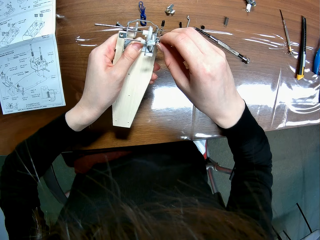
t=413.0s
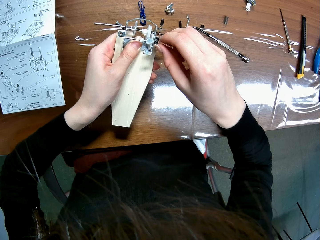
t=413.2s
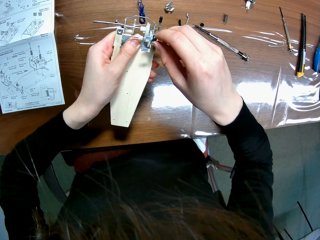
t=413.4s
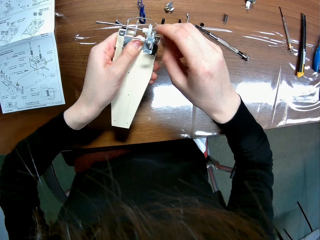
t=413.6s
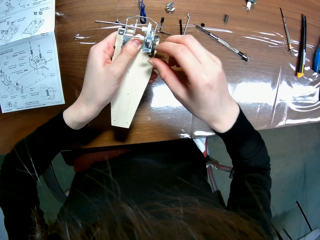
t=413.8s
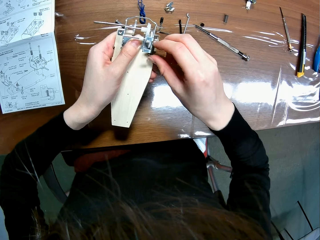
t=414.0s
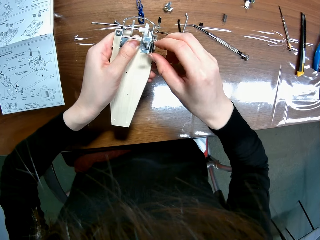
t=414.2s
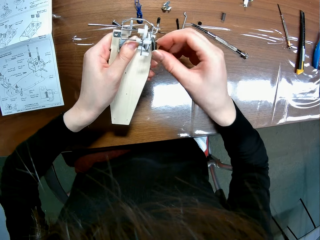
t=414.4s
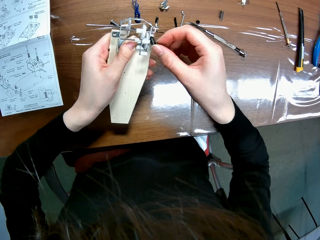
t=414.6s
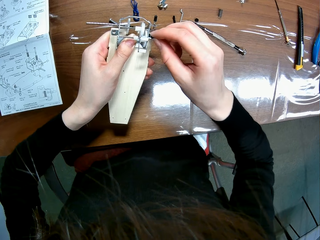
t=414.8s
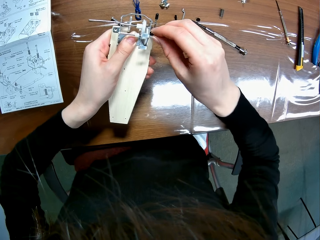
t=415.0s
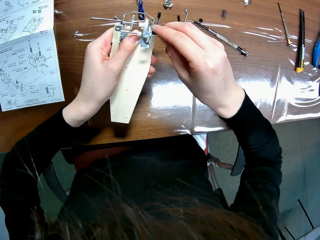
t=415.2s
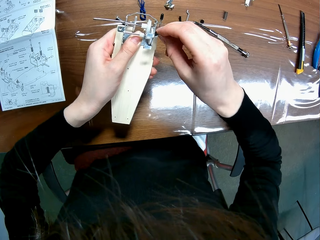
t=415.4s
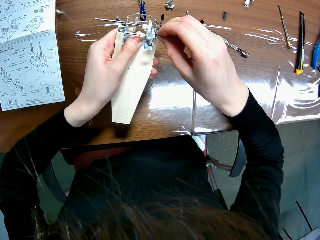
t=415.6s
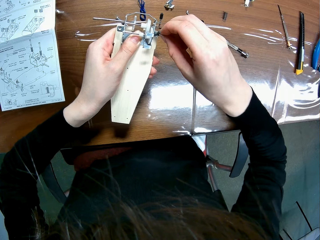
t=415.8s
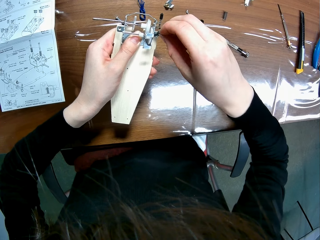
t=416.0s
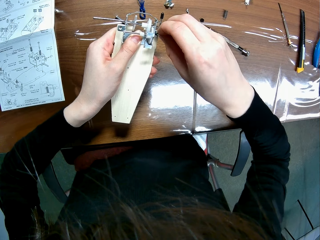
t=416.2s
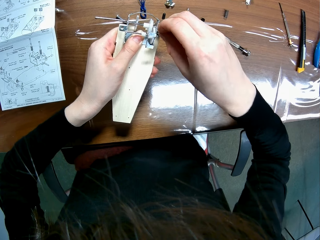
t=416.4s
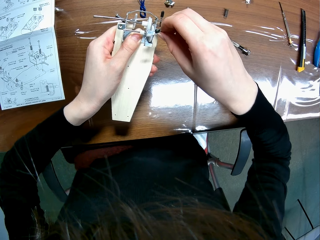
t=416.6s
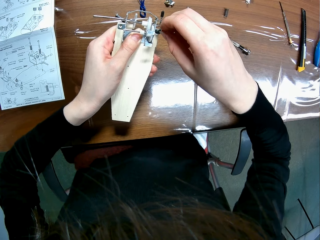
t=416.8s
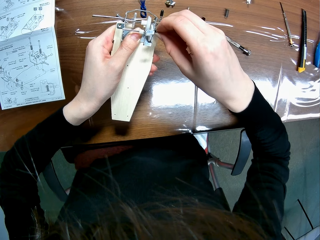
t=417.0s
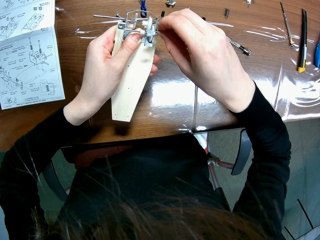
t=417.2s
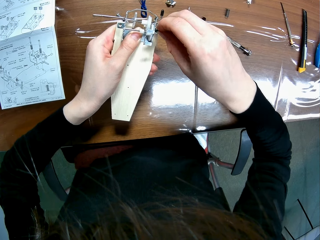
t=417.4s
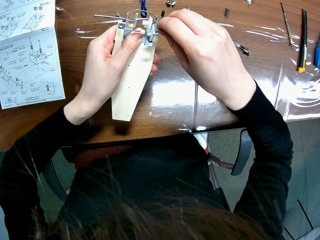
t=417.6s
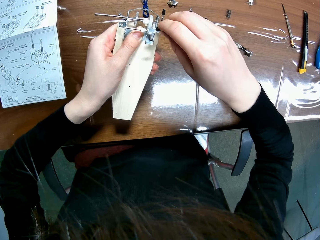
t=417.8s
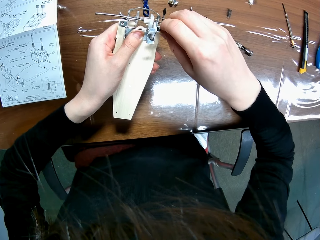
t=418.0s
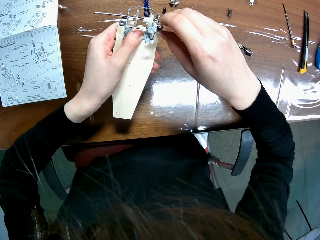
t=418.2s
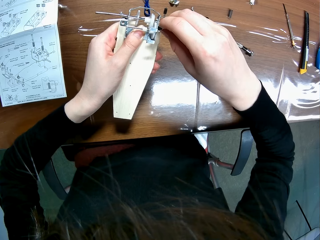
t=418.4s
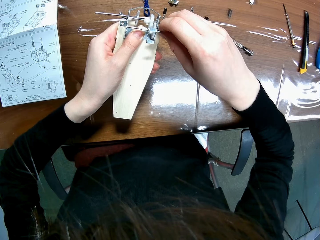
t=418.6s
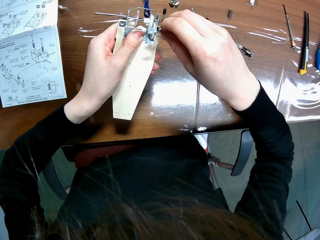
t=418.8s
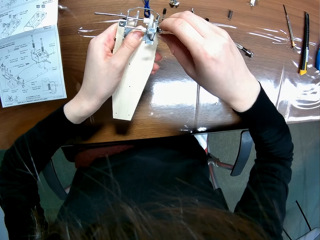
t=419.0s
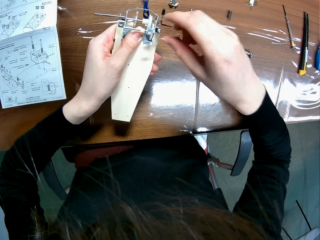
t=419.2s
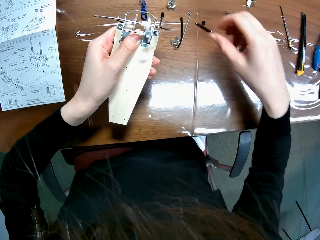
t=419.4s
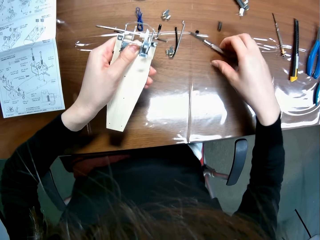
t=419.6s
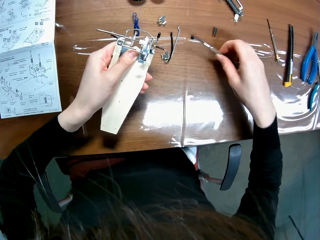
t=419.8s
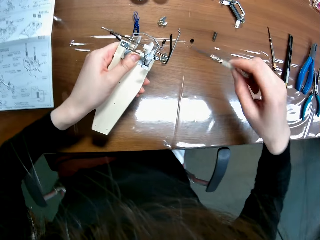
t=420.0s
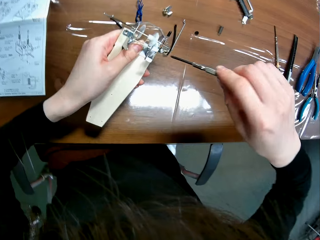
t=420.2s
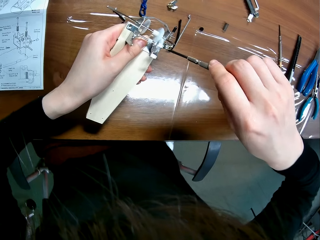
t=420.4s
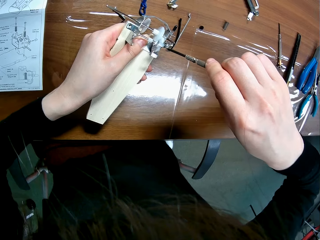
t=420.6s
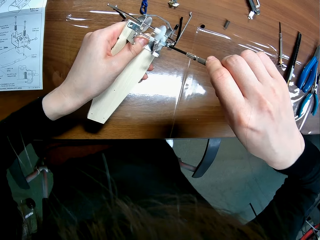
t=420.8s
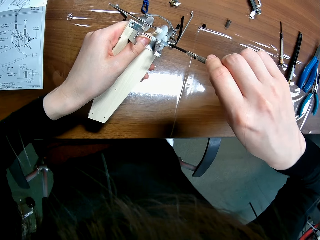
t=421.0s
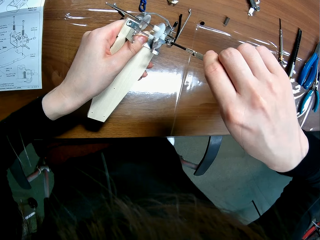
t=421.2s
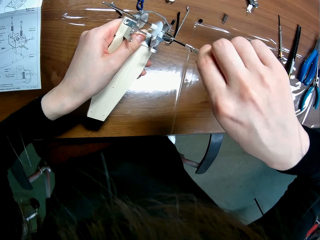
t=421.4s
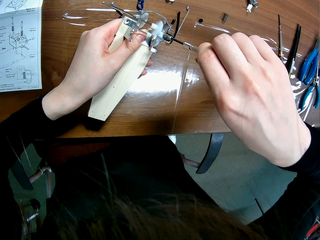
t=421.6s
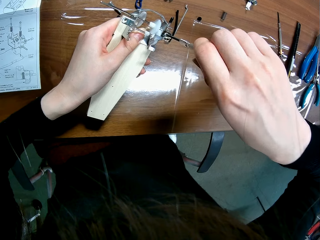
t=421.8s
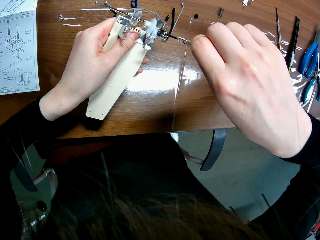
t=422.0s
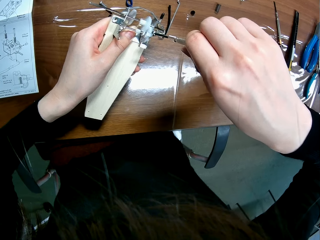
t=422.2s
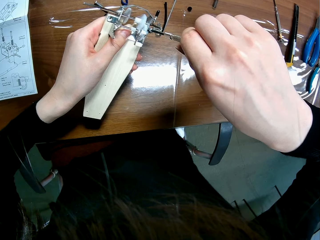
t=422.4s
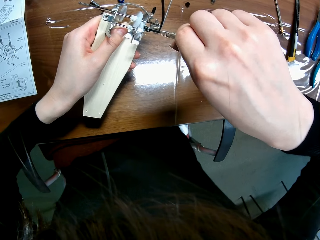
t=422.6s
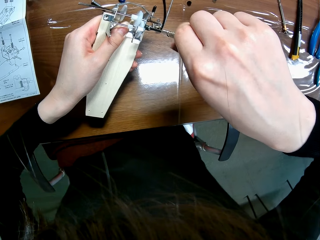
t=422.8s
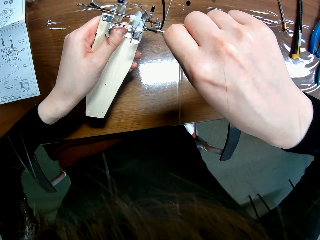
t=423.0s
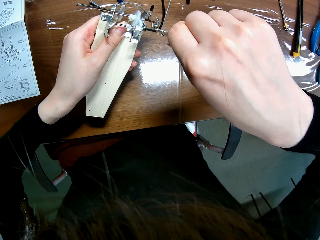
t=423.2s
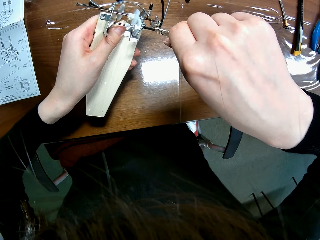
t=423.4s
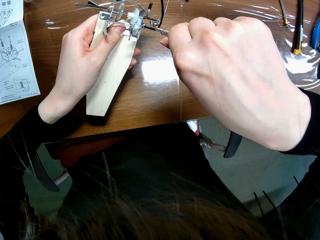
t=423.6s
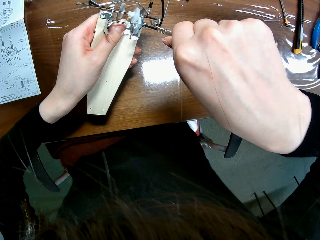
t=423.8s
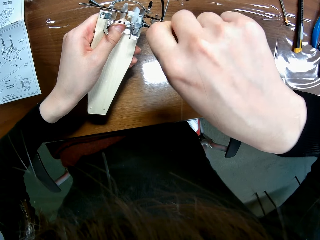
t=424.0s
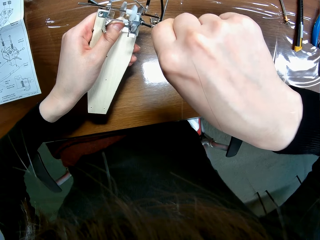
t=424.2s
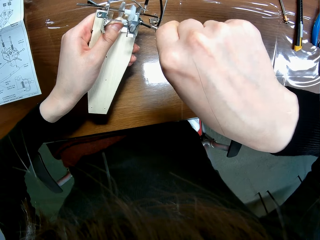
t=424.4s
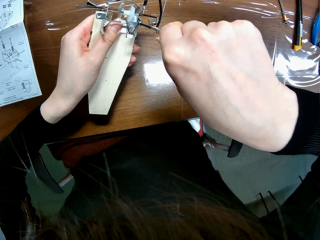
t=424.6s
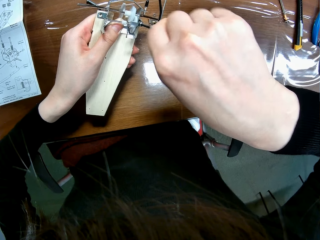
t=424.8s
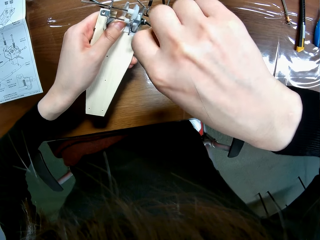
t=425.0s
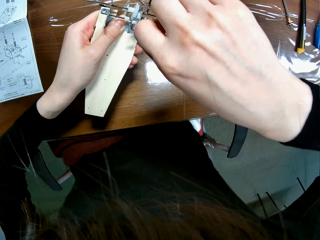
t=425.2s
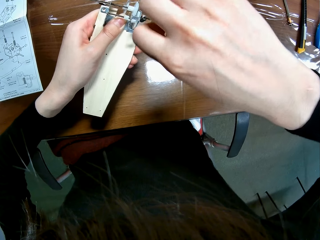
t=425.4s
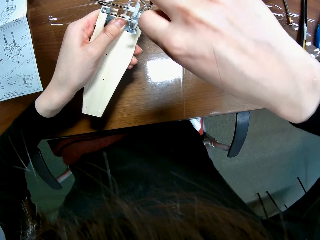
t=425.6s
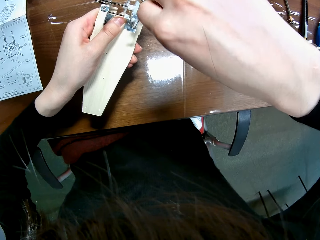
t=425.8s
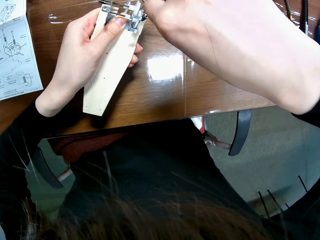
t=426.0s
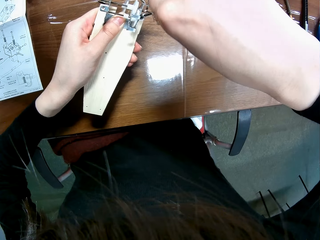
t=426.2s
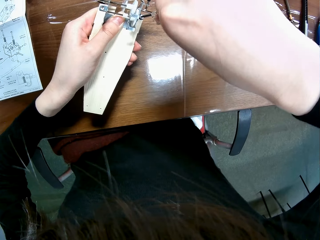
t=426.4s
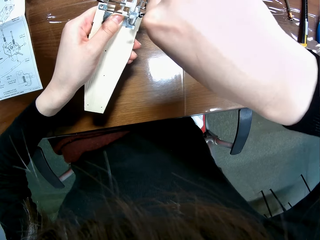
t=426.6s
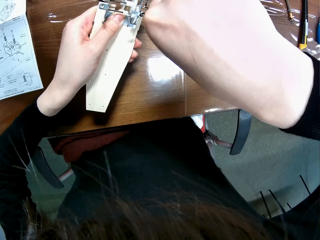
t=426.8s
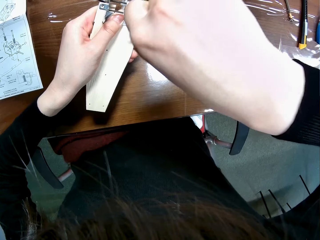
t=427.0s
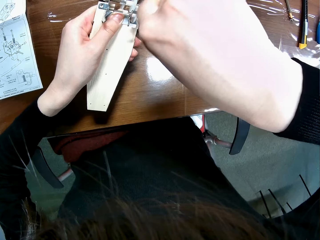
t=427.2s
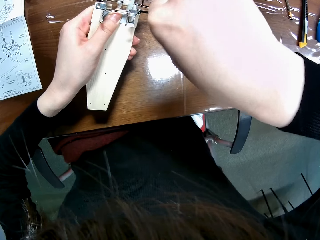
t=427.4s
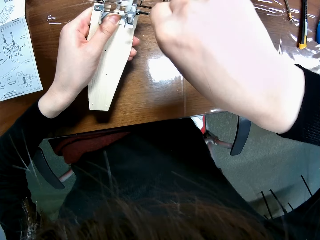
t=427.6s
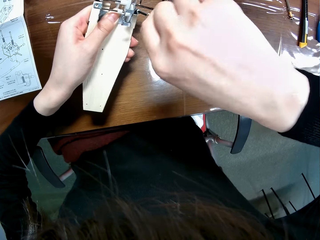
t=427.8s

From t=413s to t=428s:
The camera wearer tightens the tap screw and coil spring with his right hand. He drops the coil spring and the tap screw on a chassis. He picks up the coil spring and the tap screw from the chassis. He fits the tap screw and the coil spring on a gear box with his right hand. He picks up screws from the table with his right hand. He picks up a screwdriver from the table. He tightens the tap screw on the chassis with the screwdriver.

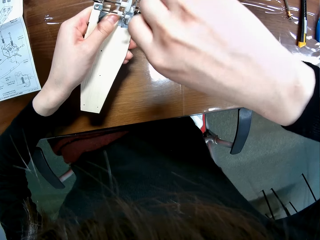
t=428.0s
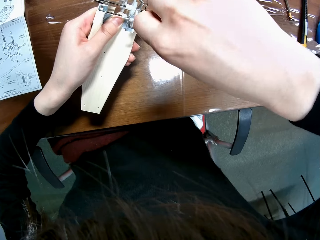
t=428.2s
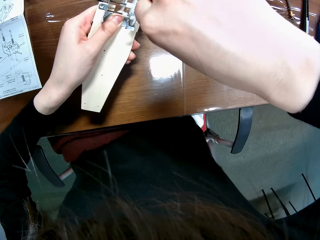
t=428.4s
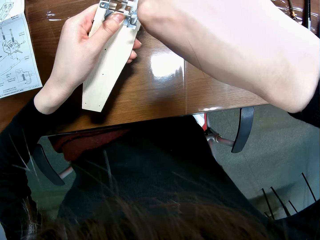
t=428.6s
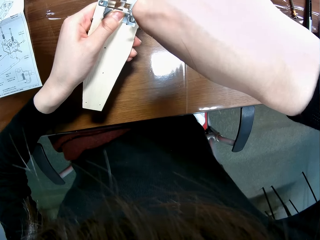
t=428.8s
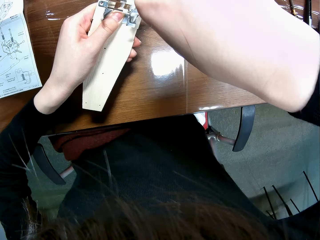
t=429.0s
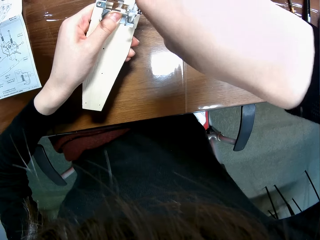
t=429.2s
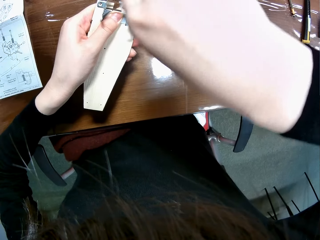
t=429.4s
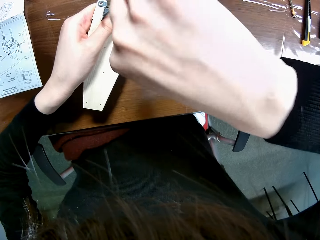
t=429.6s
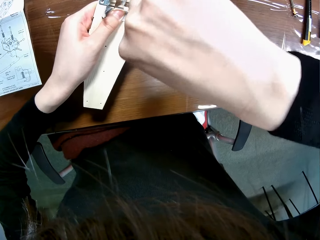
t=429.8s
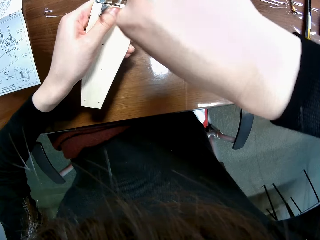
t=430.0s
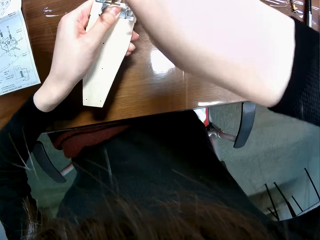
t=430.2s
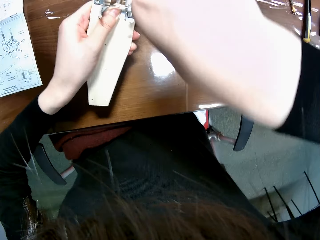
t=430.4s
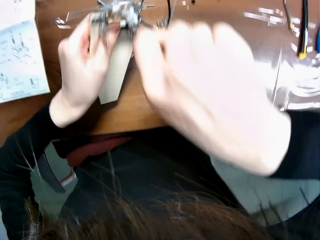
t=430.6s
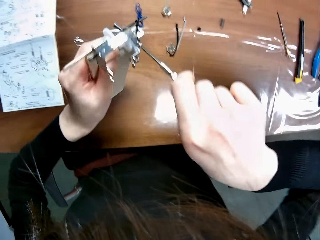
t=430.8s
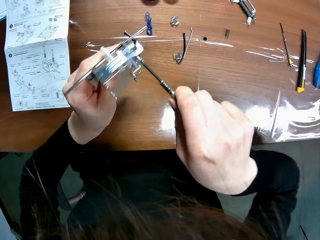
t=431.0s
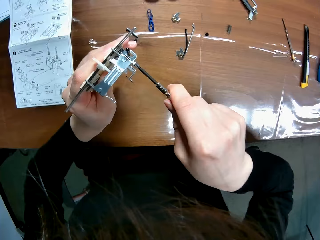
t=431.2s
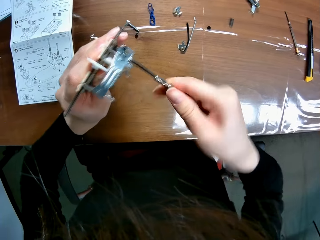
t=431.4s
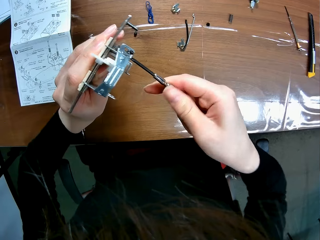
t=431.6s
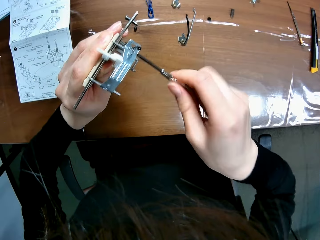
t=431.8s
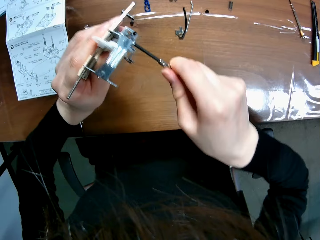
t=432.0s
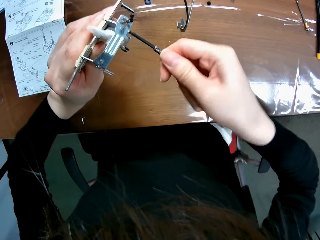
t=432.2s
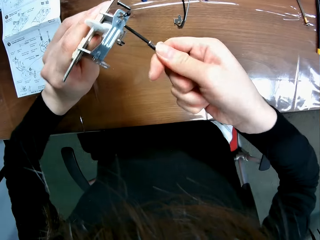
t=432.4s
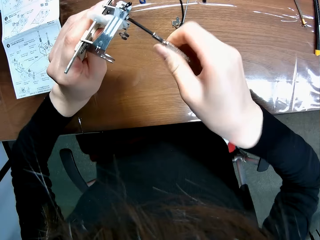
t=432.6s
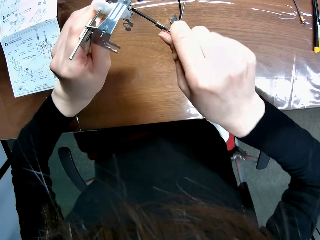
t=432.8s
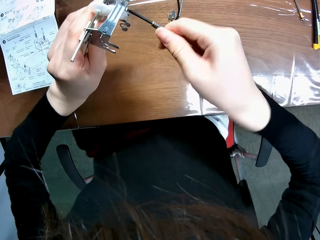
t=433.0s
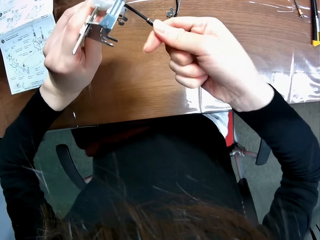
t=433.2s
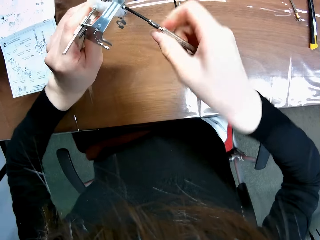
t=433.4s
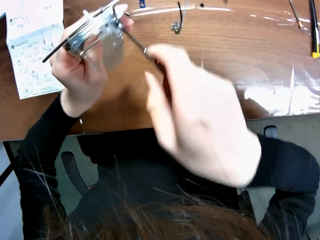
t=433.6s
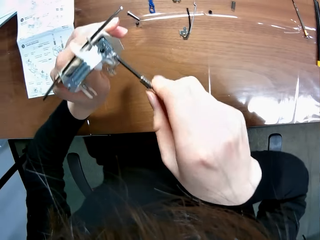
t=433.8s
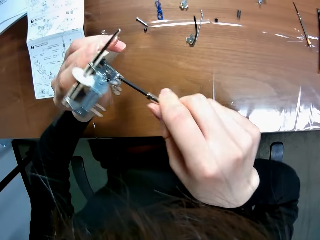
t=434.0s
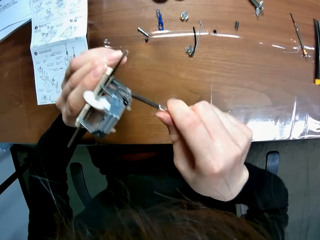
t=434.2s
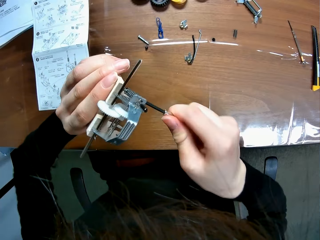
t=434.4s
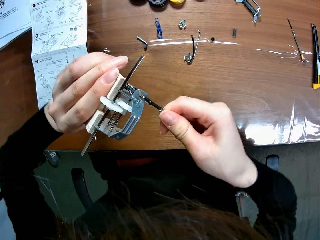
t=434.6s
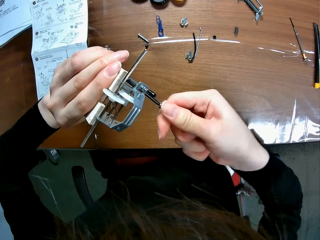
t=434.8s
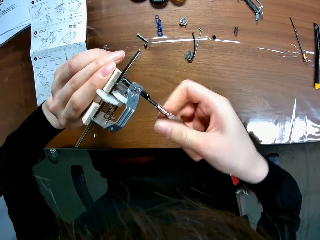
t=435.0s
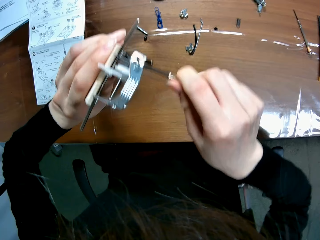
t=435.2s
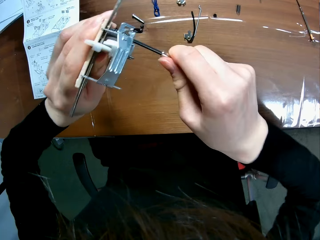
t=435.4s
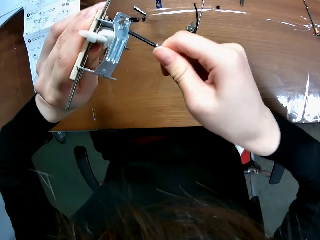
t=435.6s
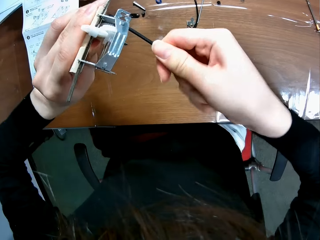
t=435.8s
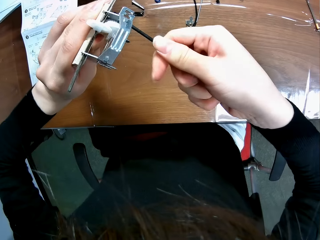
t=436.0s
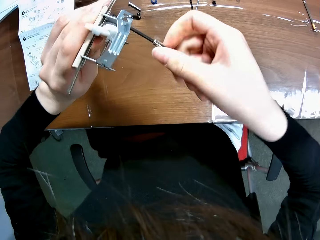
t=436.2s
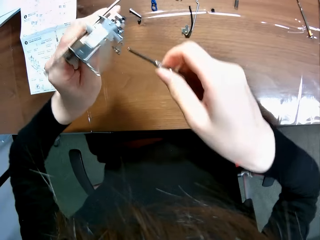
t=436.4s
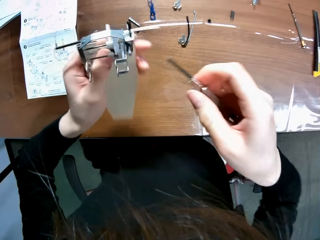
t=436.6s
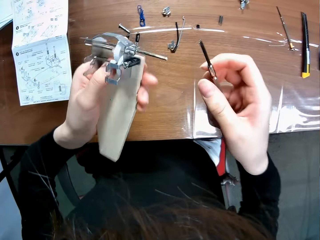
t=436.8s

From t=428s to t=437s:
The camera wearer turns the chassis. They tighten the tap screw on the chassis with a screwdriver.
